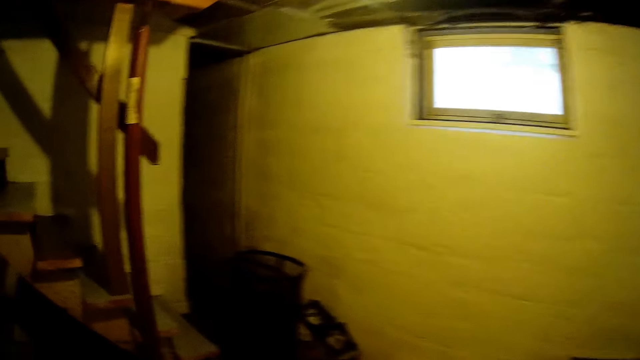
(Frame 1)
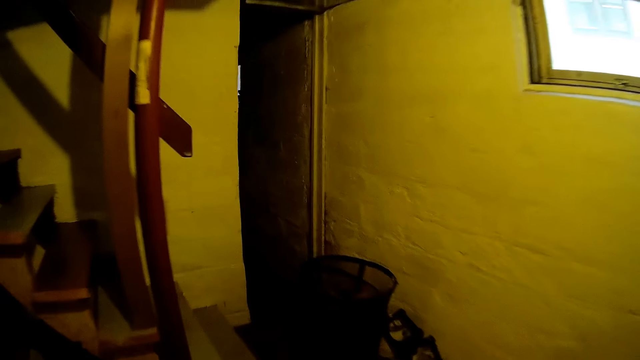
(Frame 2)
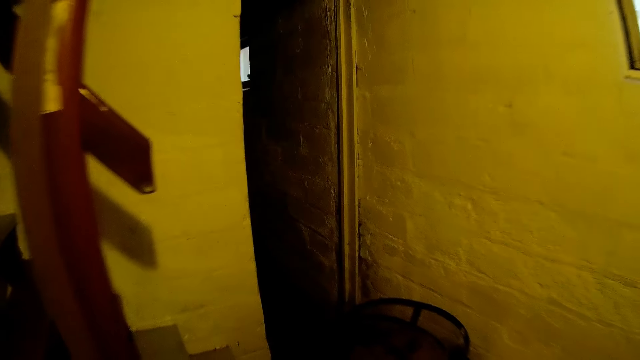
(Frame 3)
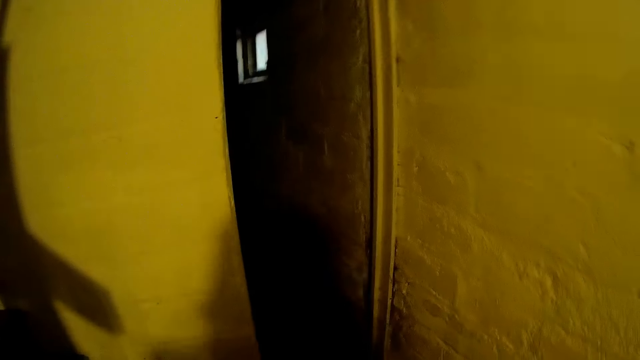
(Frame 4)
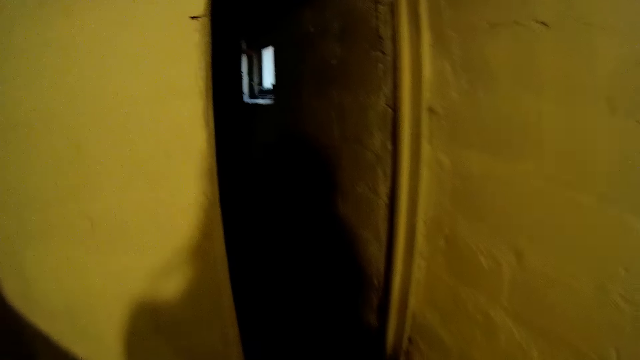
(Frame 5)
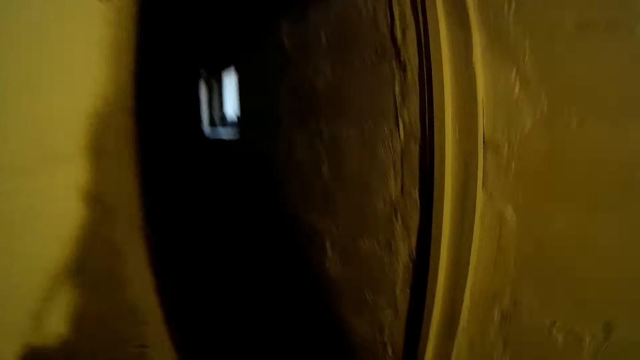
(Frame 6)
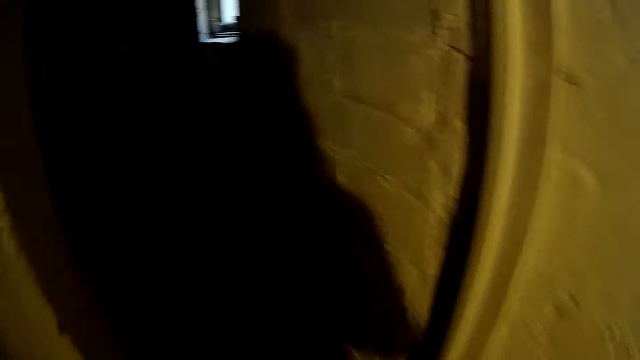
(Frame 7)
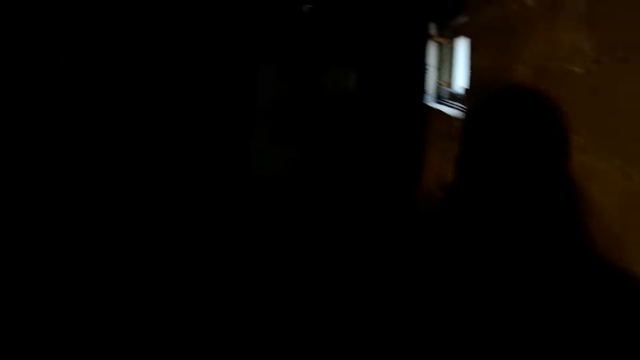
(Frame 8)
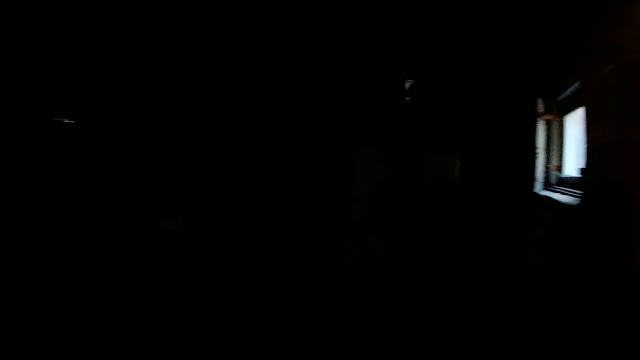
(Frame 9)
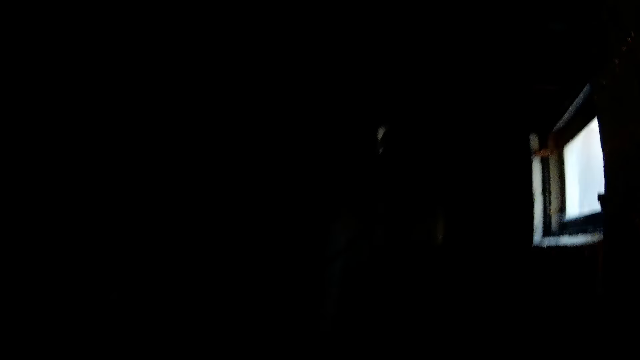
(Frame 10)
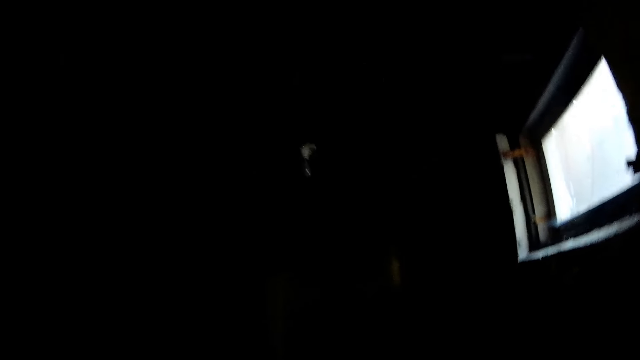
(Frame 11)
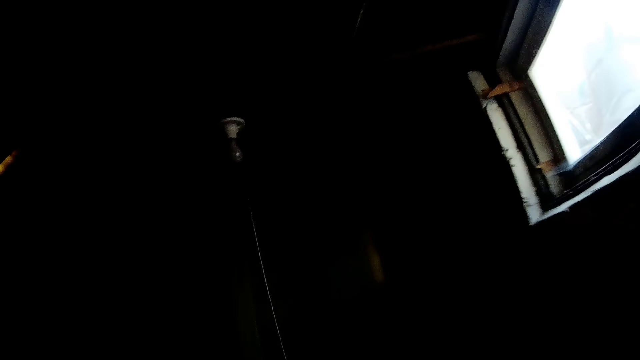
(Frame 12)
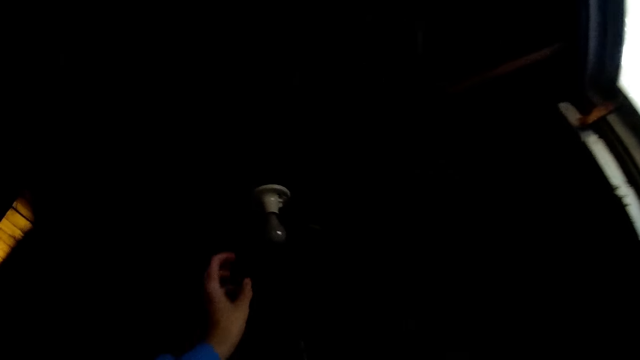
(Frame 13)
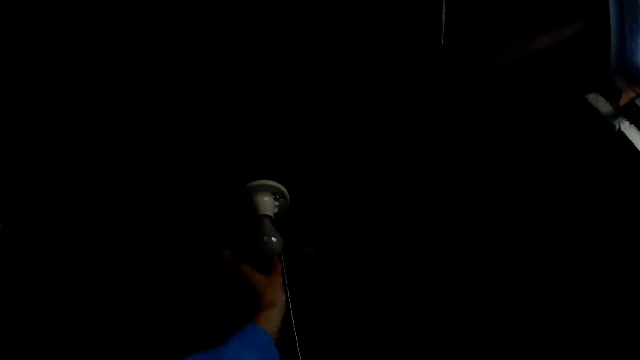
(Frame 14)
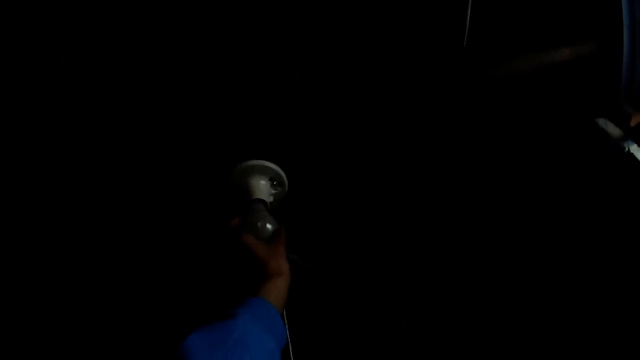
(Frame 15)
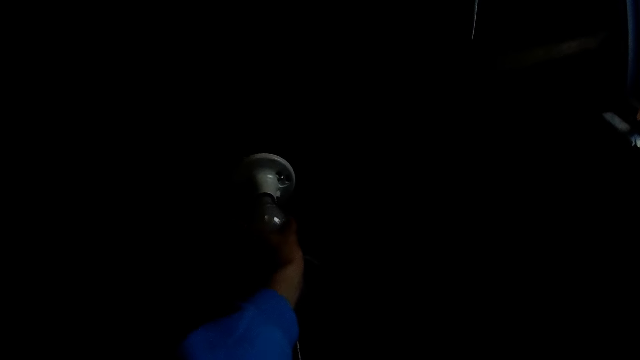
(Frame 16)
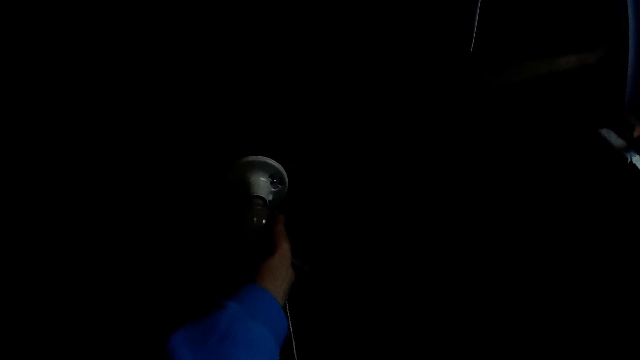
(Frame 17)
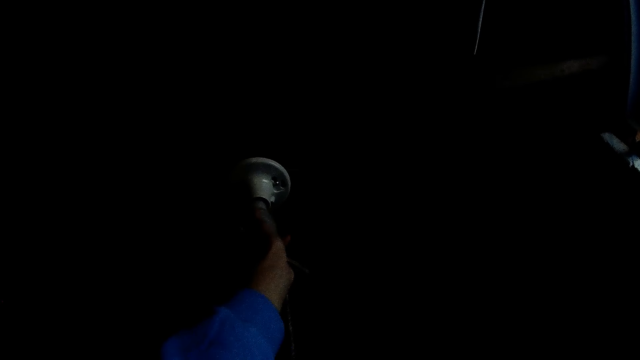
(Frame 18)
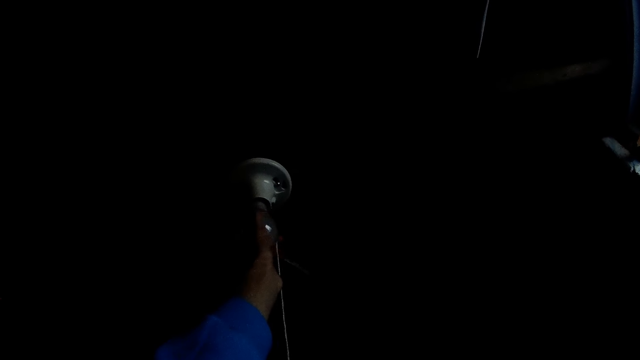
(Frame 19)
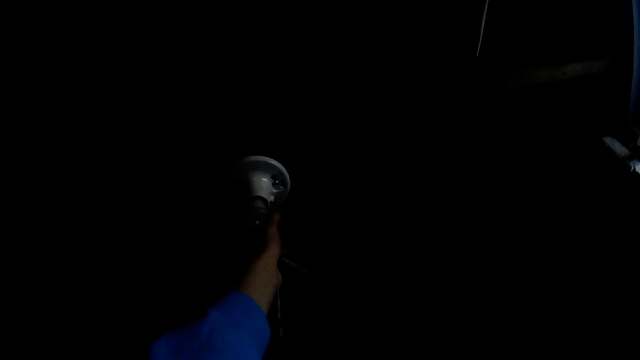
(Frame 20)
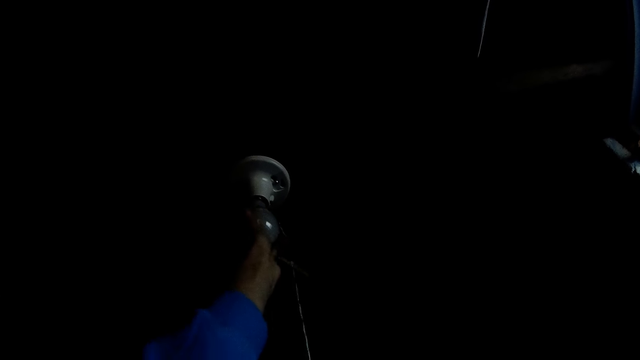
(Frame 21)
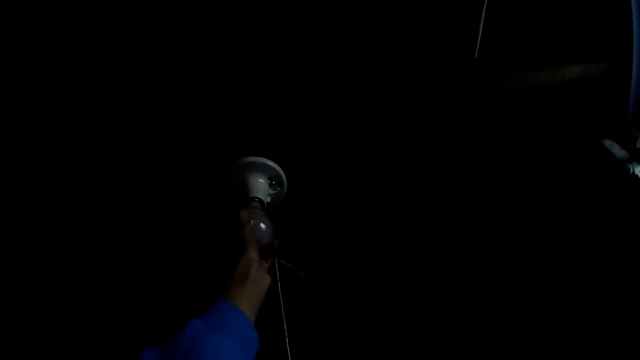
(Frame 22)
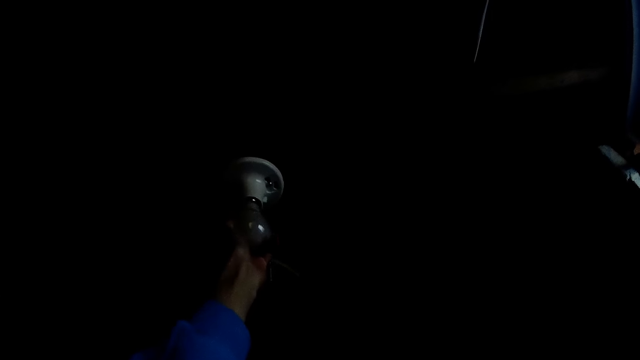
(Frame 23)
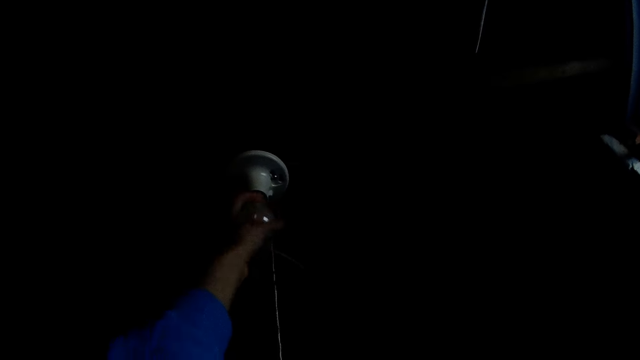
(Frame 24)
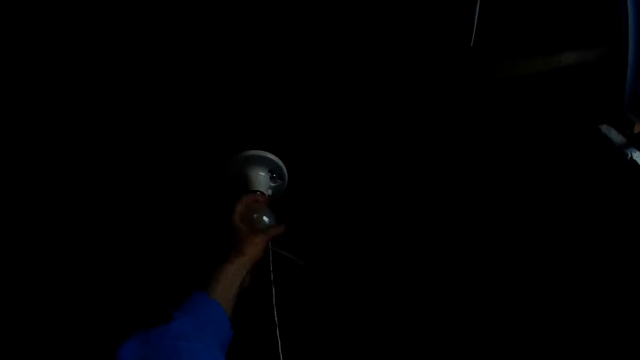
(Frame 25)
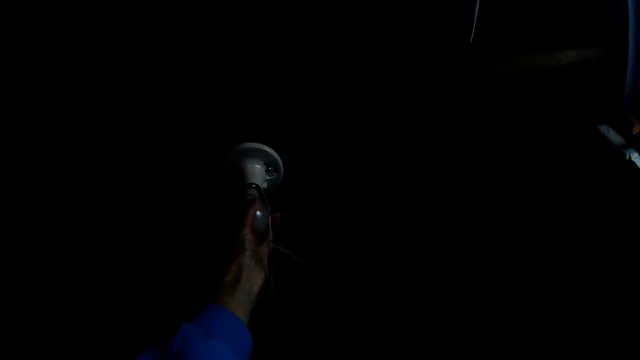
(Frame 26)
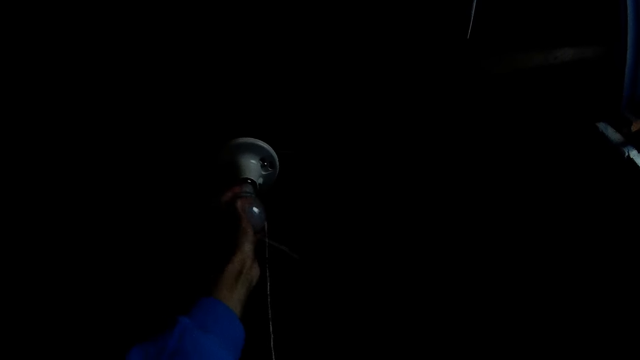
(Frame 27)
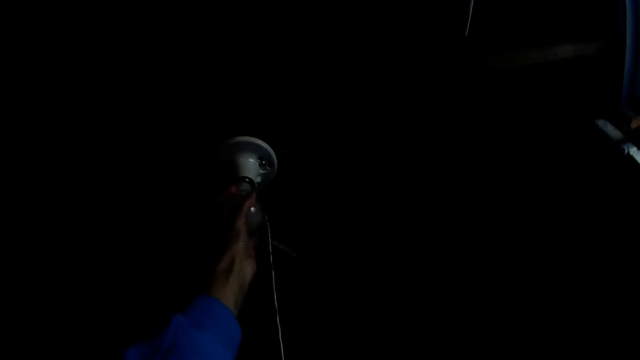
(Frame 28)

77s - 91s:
The camera wearer enters the room. She unscrews a bulb from a lamp holder in the ceiling with her left hand. She touches the bulb. She rotates the bulb.

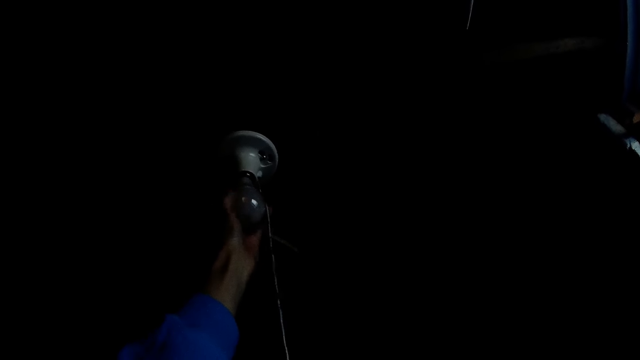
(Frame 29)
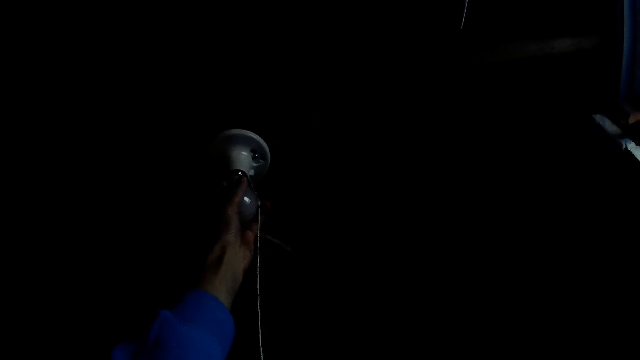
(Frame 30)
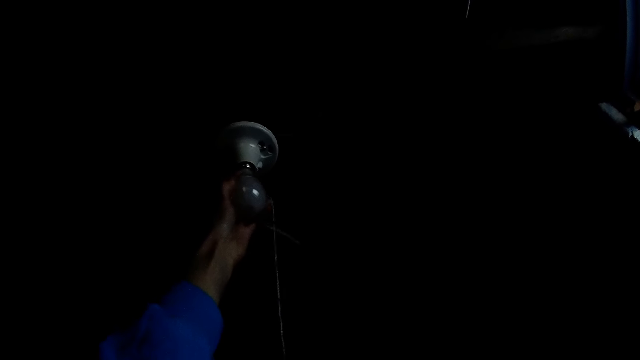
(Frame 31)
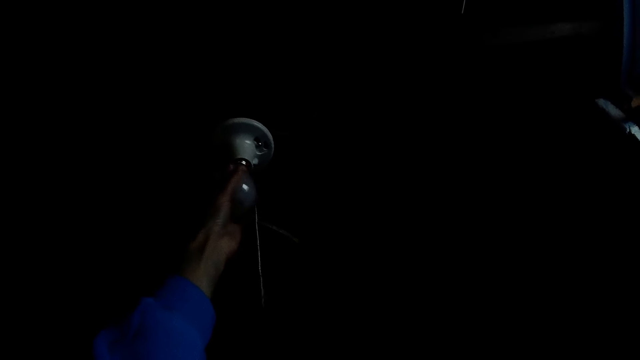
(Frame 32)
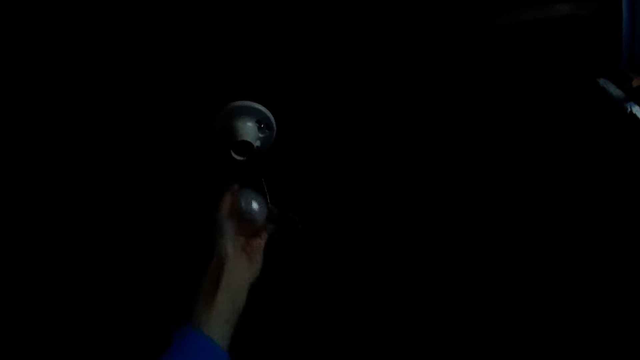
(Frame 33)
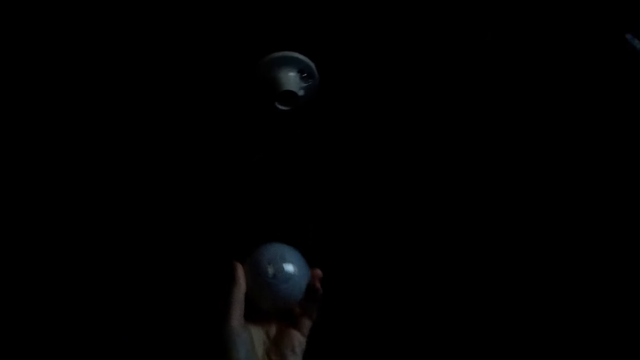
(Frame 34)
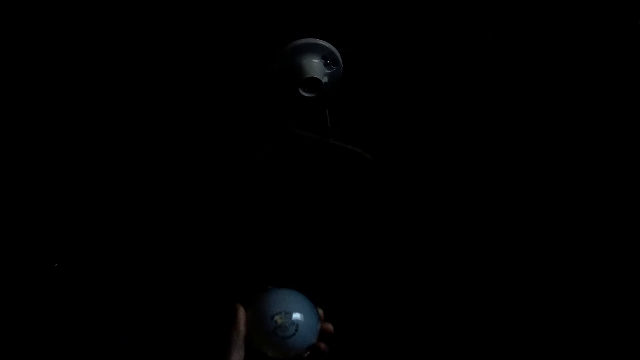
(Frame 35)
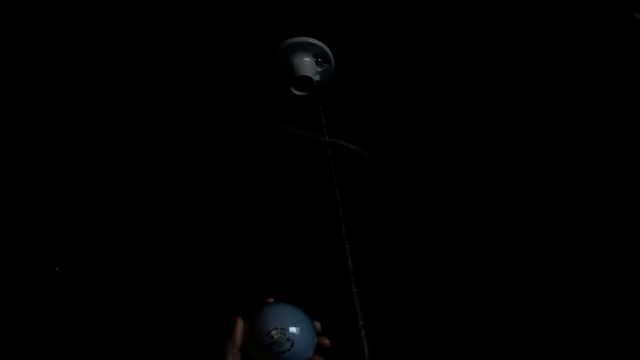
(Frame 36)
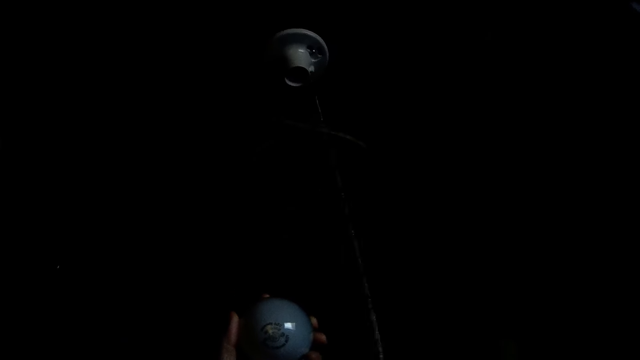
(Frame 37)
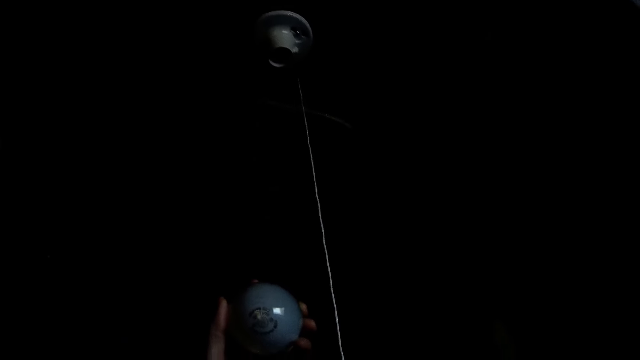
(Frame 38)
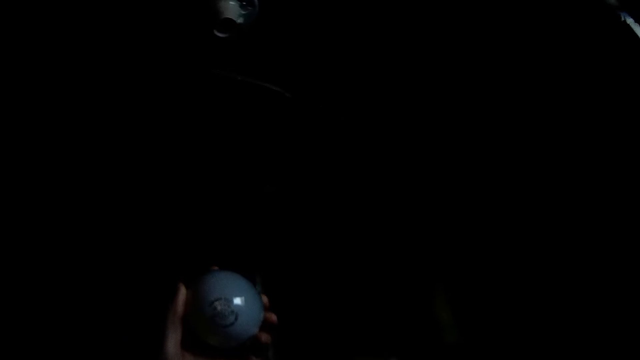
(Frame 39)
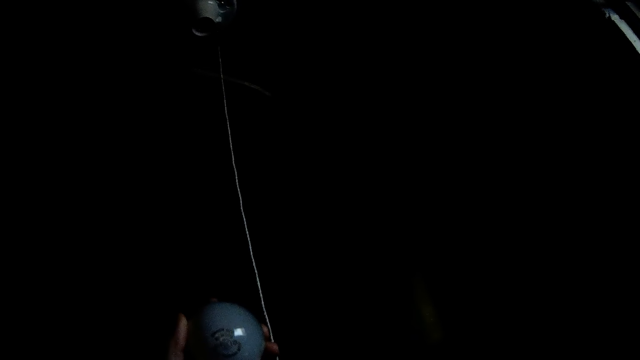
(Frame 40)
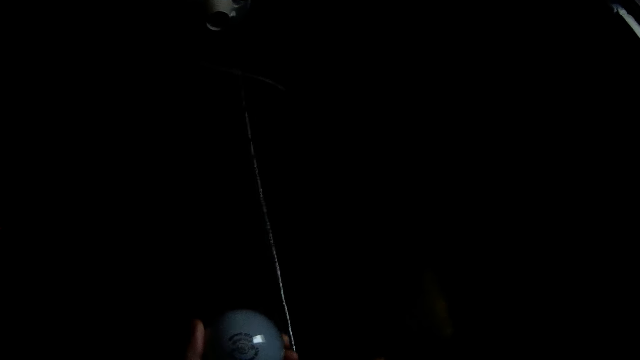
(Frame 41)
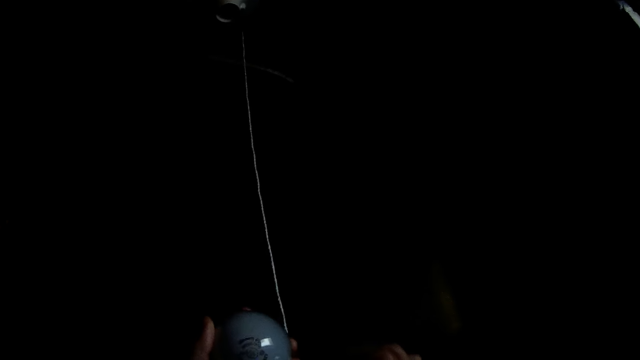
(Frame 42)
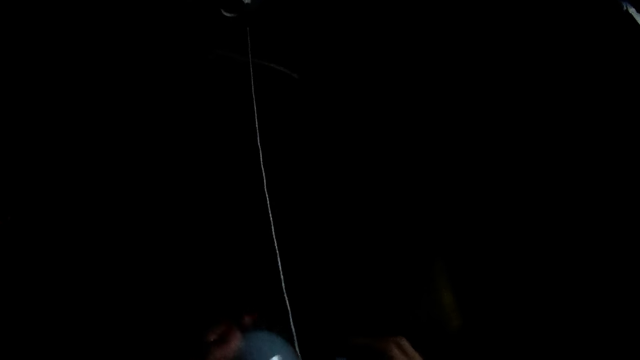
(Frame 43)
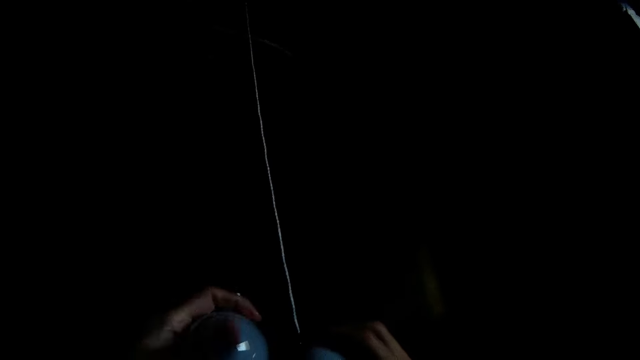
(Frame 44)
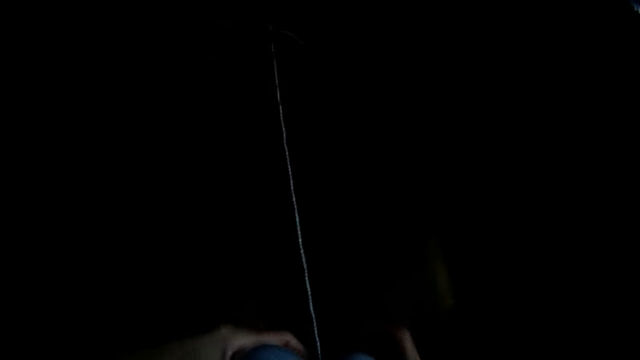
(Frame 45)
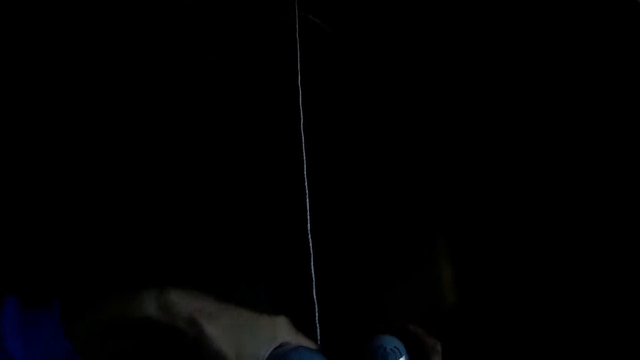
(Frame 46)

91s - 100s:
The camera wearer holds a bulb.
